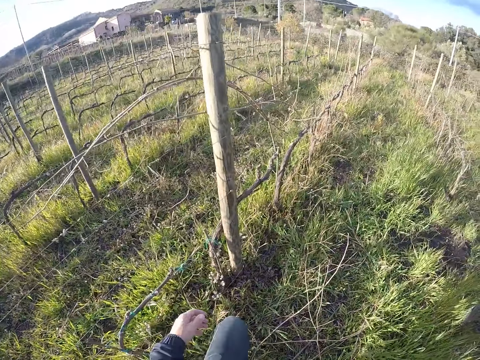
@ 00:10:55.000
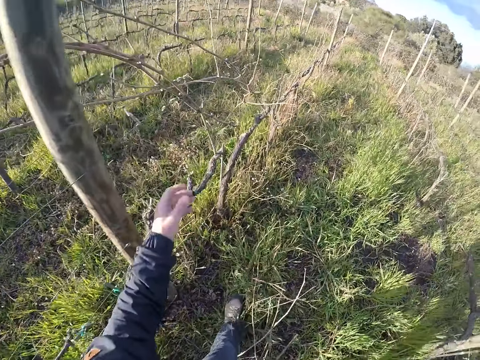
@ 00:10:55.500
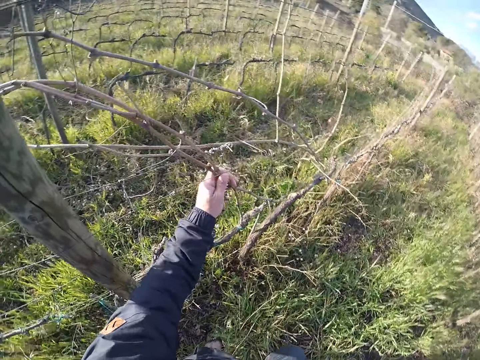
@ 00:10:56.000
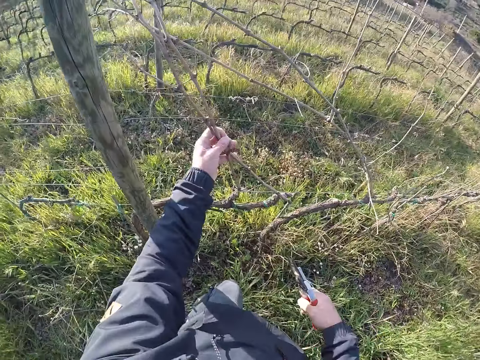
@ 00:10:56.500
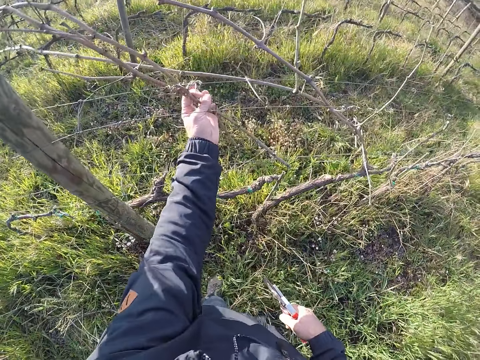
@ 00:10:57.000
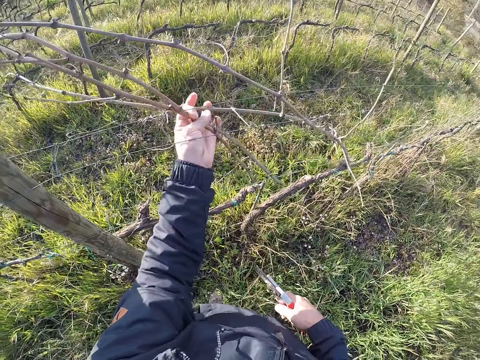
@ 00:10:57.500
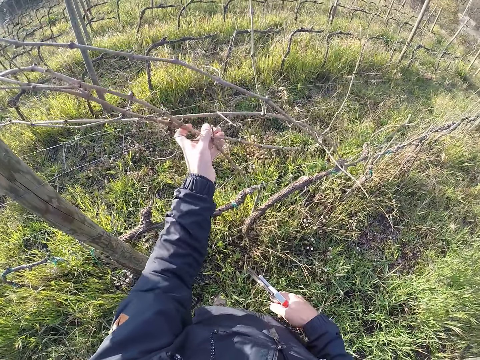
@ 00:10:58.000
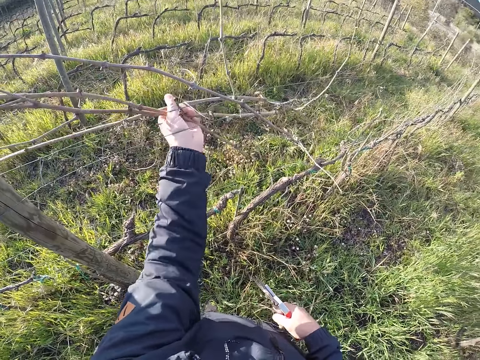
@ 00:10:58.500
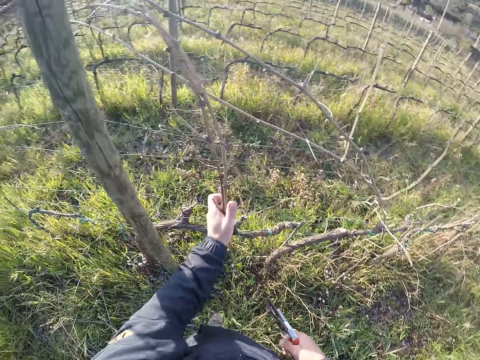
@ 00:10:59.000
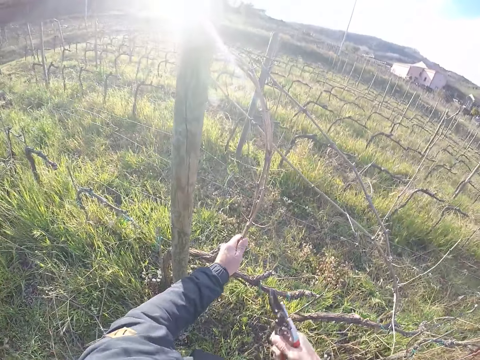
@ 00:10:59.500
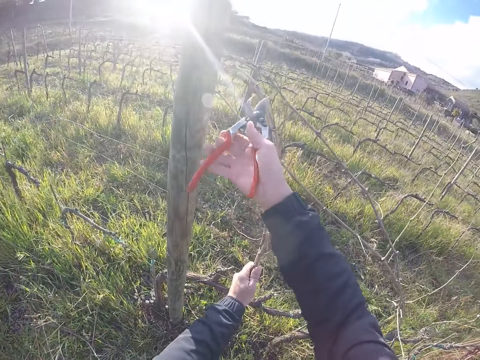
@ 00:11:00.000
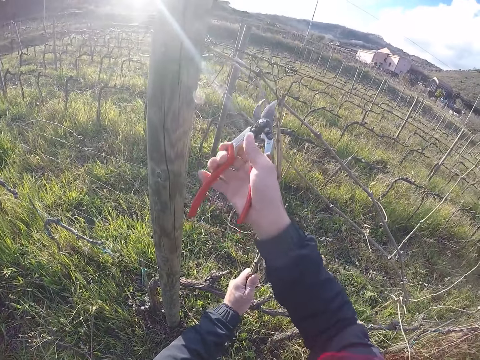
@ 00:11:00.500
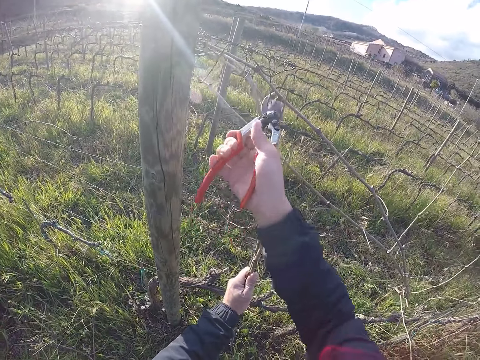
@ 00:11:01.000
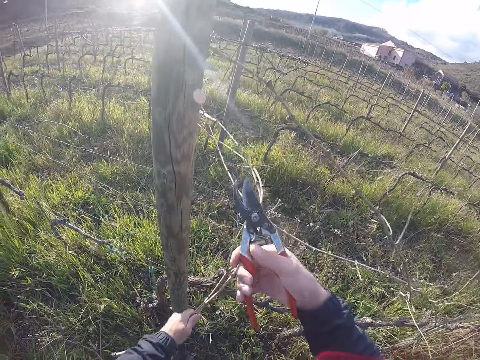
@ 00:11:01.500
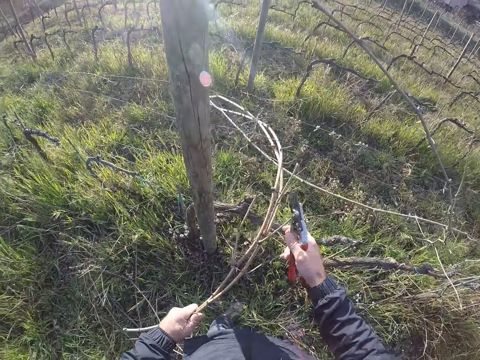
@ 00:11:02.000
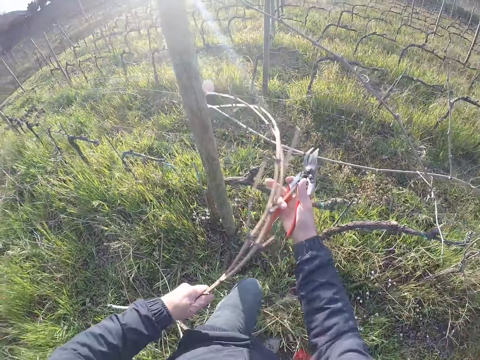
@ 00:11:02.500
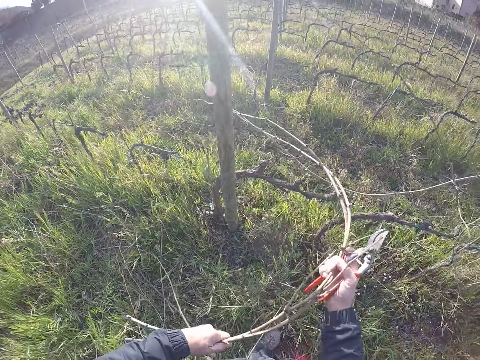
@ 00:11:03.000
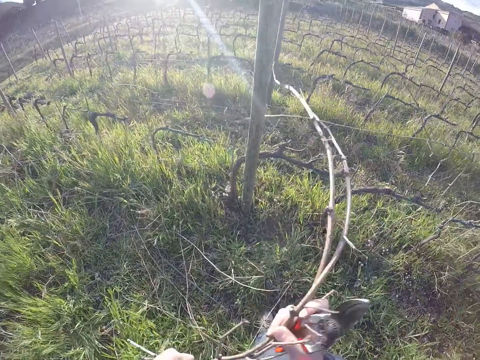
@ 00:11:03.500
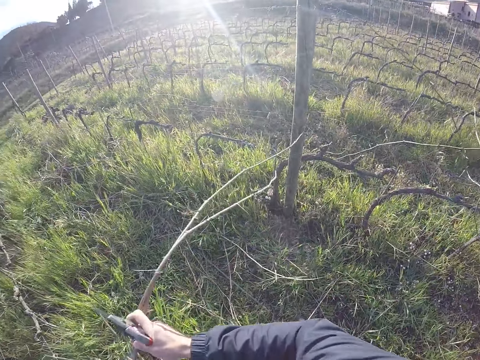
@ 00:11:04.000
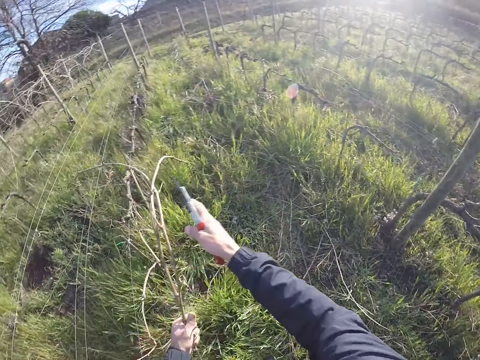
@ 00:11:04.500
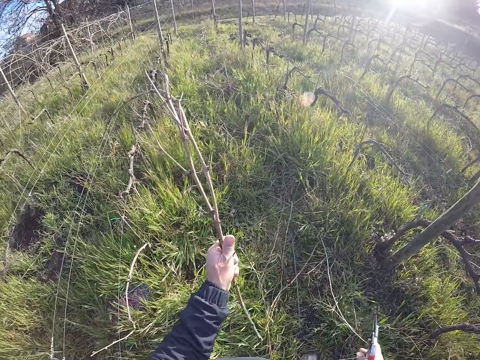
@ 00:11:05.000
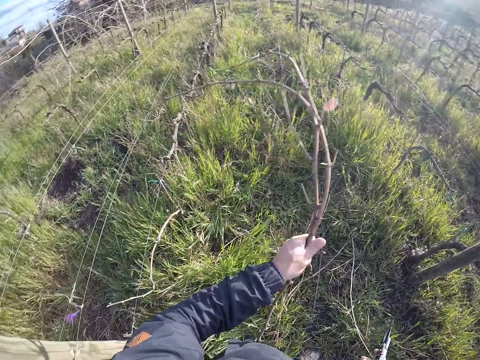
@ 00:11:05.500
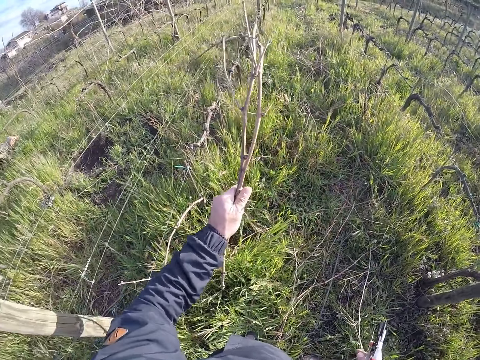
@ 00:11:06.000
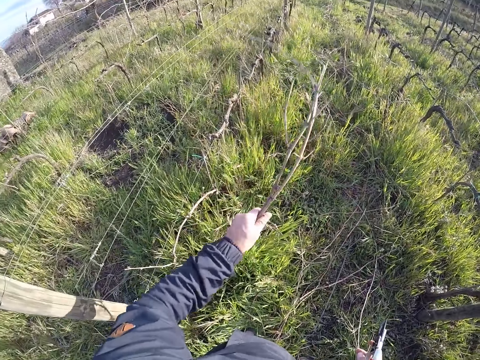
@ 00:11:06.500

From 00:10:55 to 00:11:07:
The camera wearer steps forward. He pulls twigs from the fence with his left hand. He cuts the fence with the twig cutter, a pruning shear, in his right hand. He cuts the fence again. He pulls the twig from the fence with both hands. He pulls the twig from the fence with his left hand.

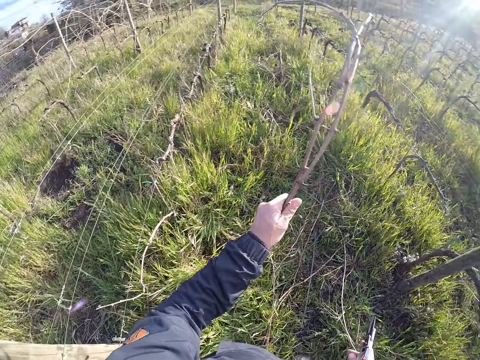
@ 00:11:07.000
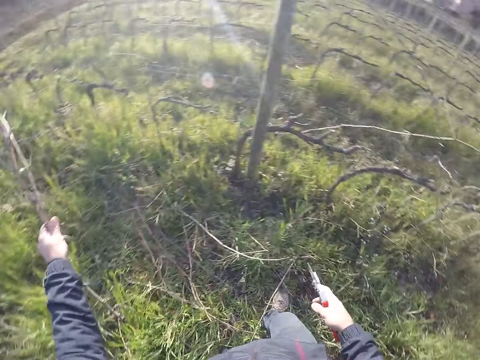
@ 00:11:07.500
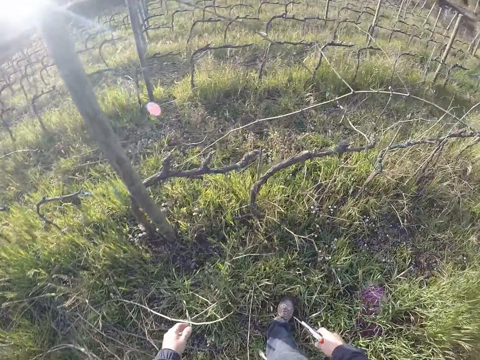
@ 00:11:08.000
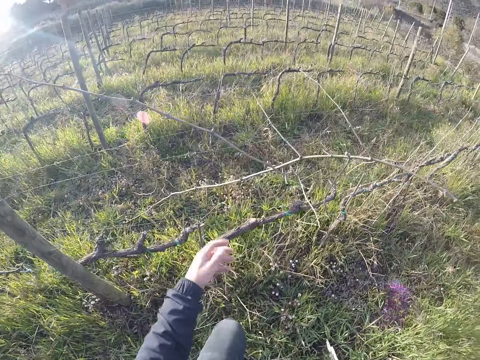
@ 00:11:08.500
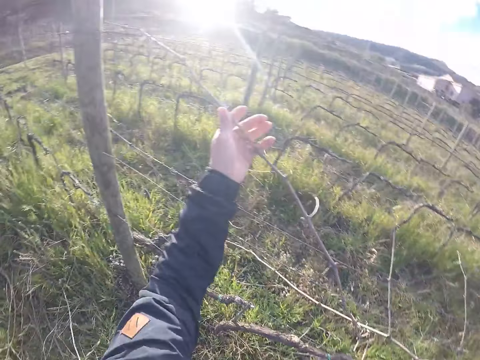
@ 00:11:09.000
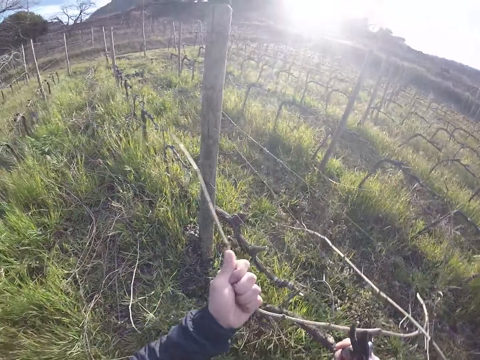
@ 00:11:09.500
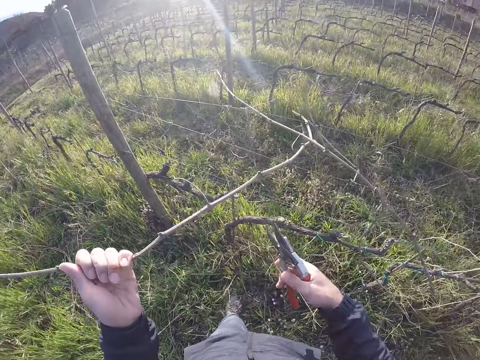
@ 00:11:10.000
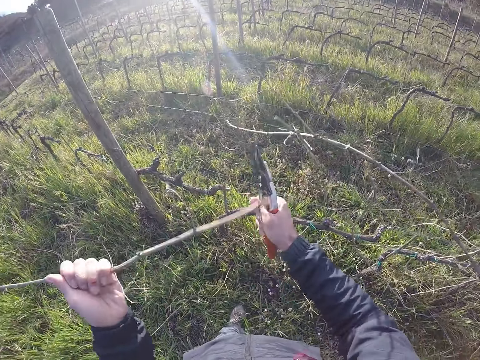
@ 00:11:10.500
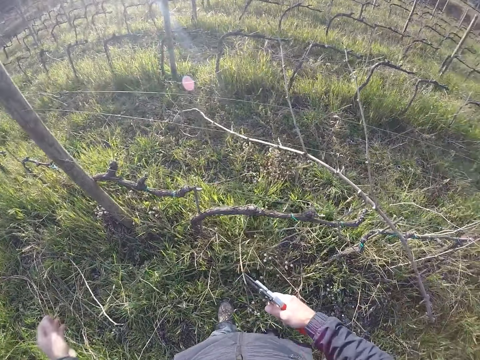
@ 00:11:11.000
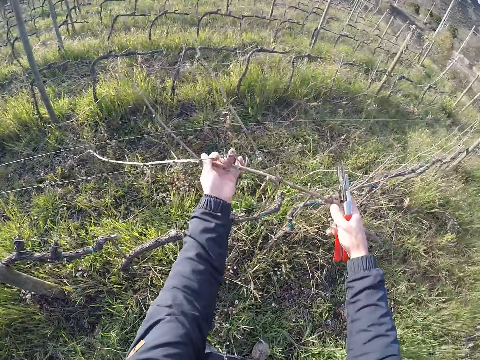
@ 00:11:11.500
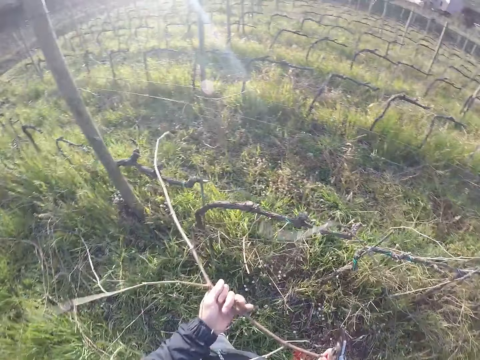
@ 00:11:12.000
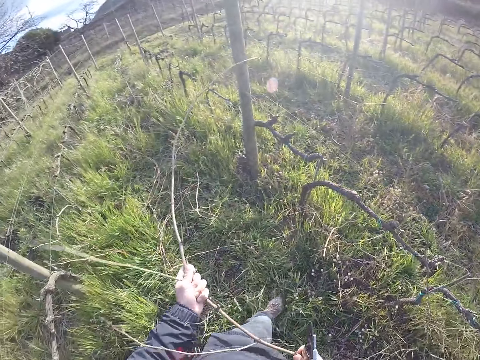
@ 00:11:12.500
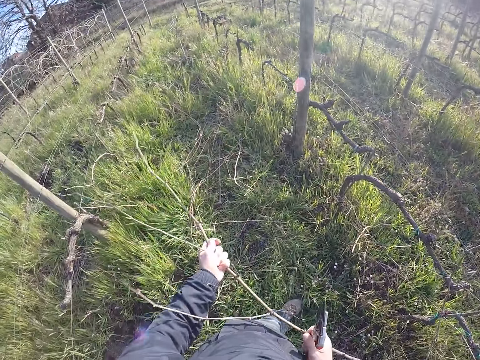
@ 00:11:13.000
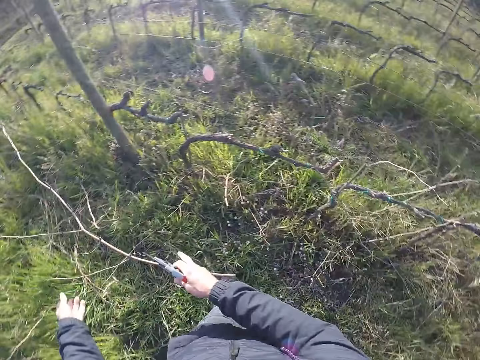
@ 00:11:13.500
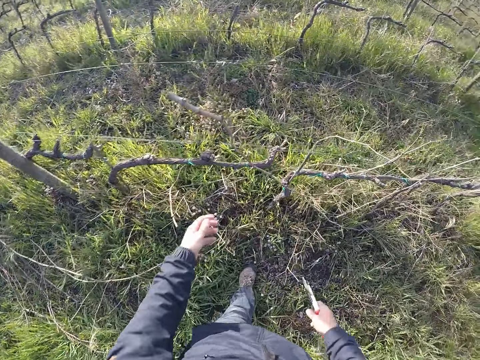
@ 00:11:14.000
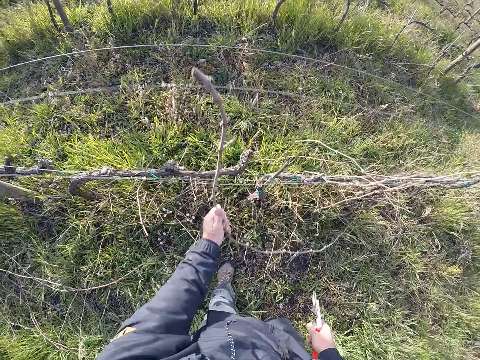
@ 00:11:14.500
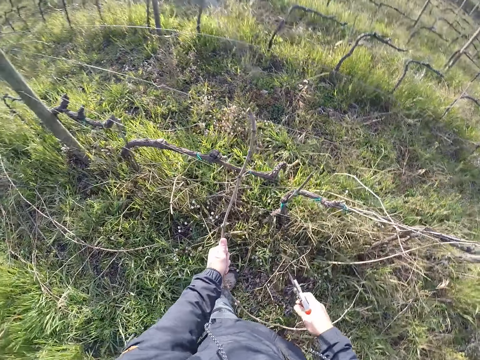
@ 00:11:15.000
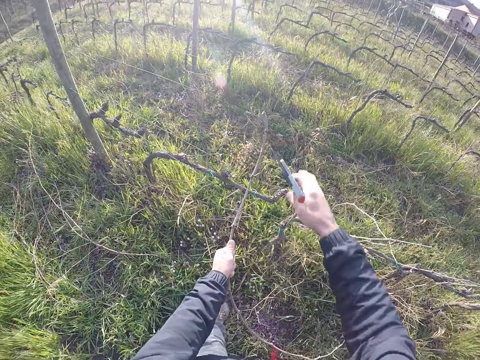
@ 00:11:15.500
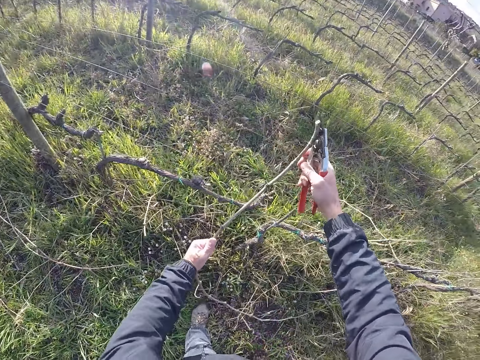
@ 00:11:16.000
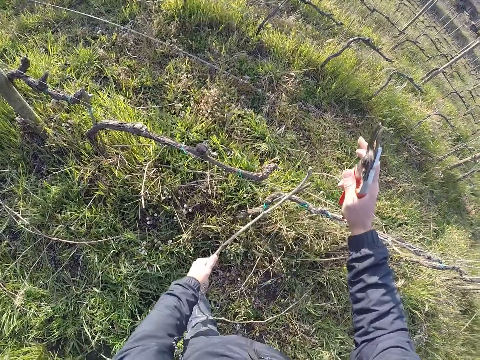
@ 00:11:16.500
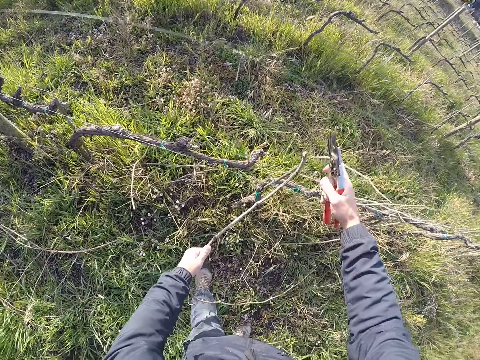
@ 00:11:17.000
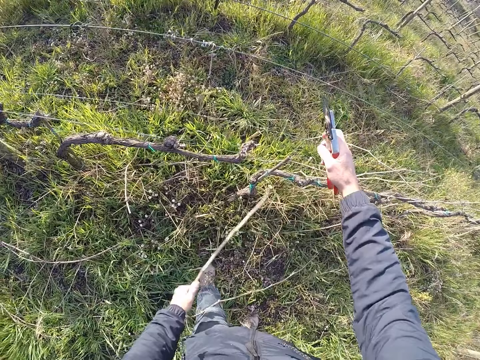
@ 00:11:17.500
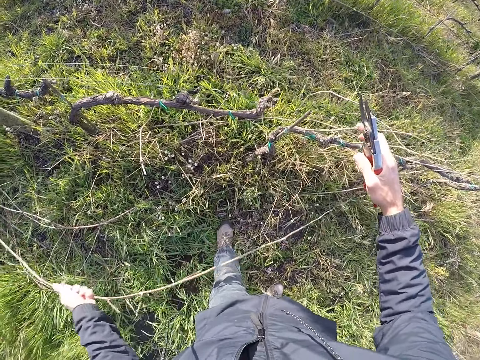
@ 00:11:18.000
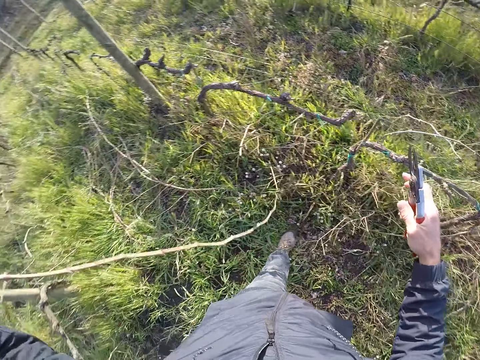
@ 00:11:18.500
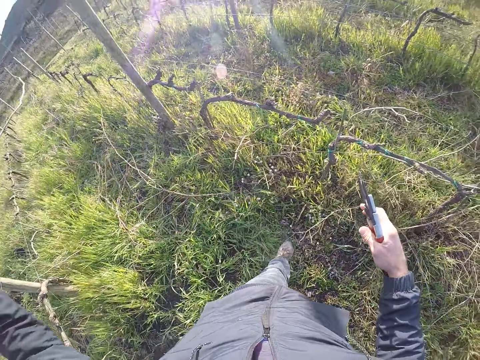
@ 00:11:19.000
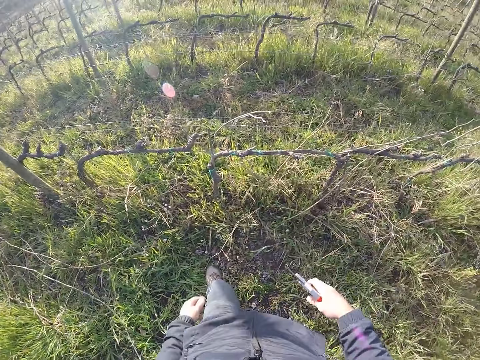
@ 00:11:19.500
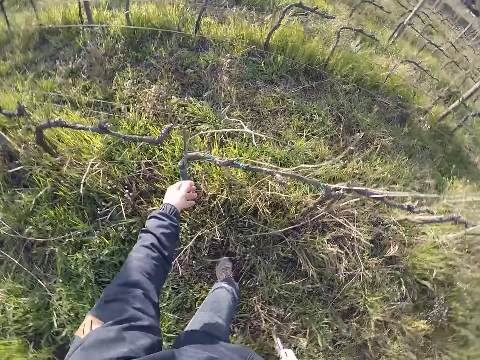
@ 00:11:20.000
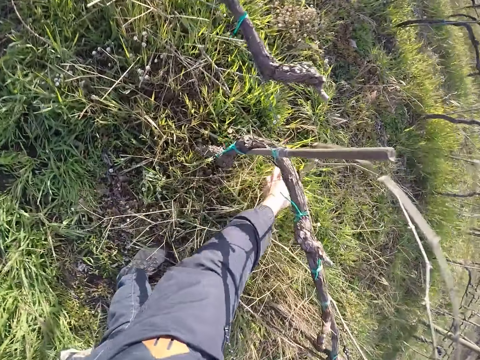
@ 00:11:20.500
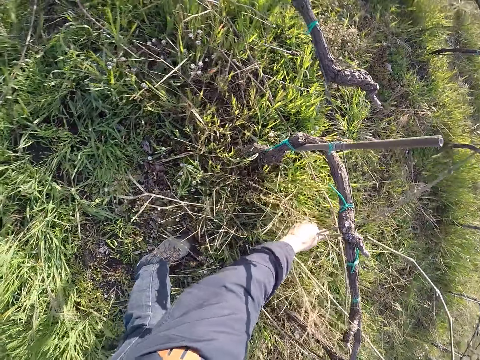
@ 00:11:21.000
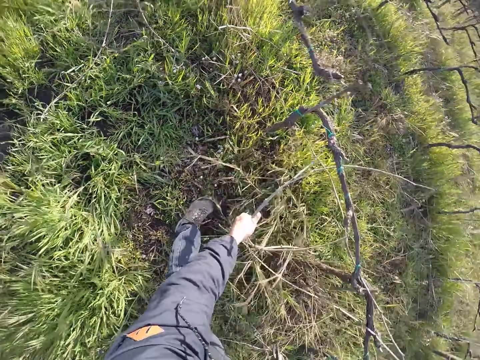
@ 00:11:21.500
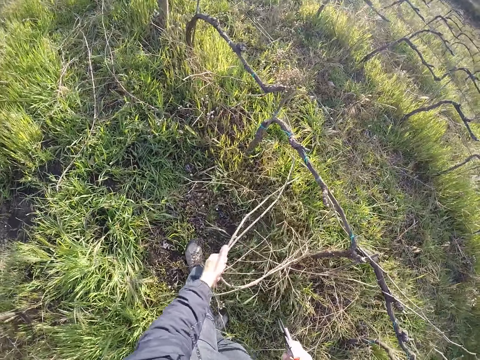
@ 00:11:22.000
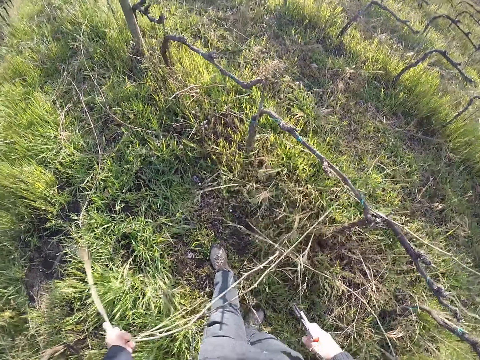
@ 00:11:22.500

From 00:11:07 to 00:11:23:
The camera wearer drops the dry plantation or twig on the ground. He pulls a twig from the fence with his left hand. He cuts the twig in his left hand with the twig cutter, a pruning shear, in his right hand. He drops the dry plantation on the ground. He pulls the twig from the fence with his left hand. He pulls the twig with both hands. He throws the twig on the floor with both hands. He pulls the twig from the fence with his left hand. He touches the fence with his right hand. He throws the twig on the floor with his left hand. He pulls twigs from the fence with his left hand.
